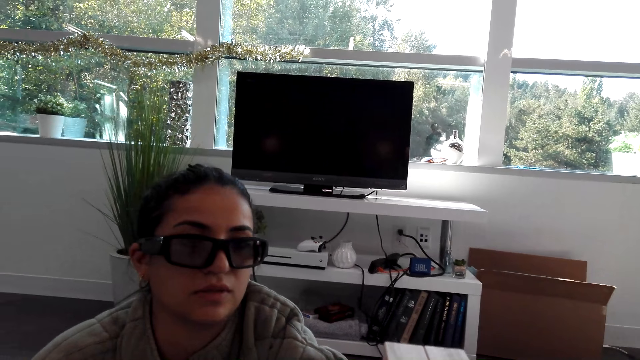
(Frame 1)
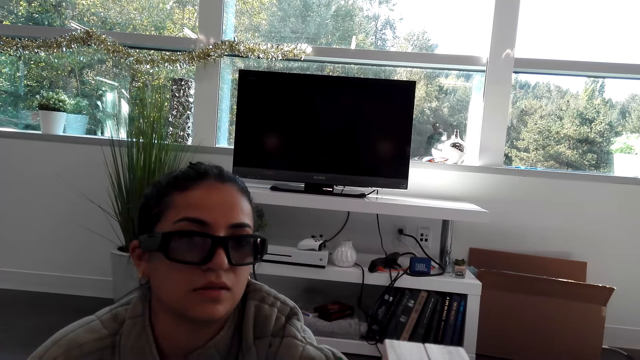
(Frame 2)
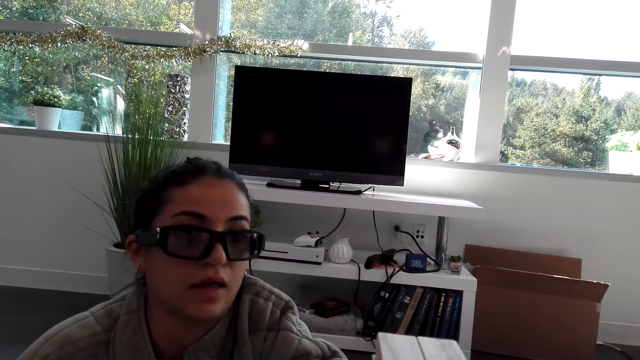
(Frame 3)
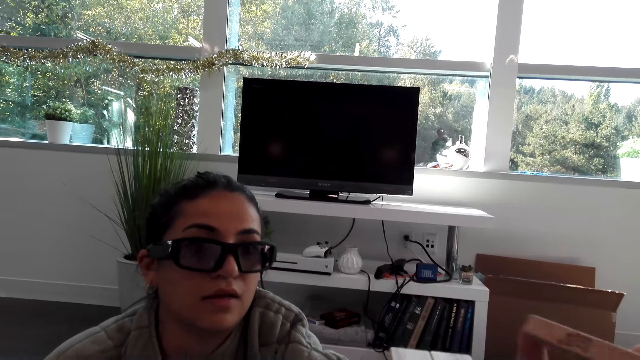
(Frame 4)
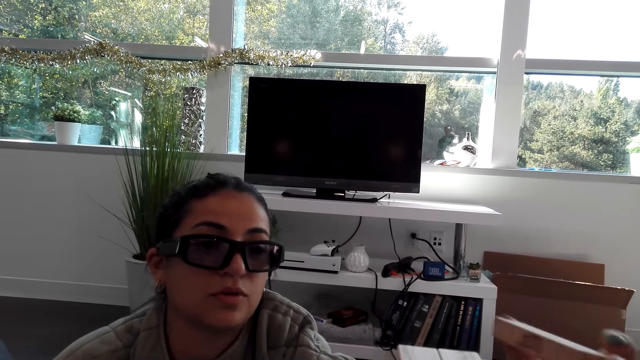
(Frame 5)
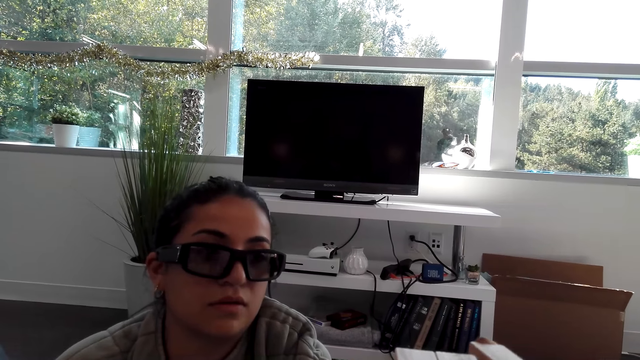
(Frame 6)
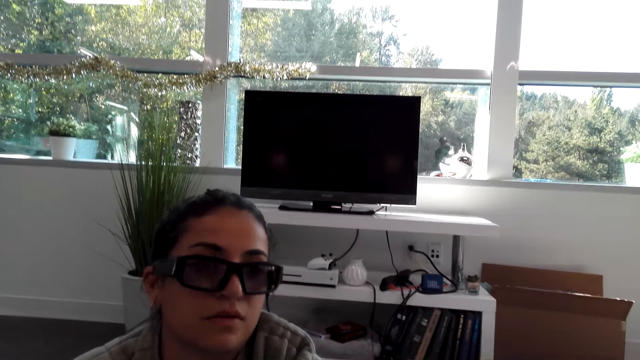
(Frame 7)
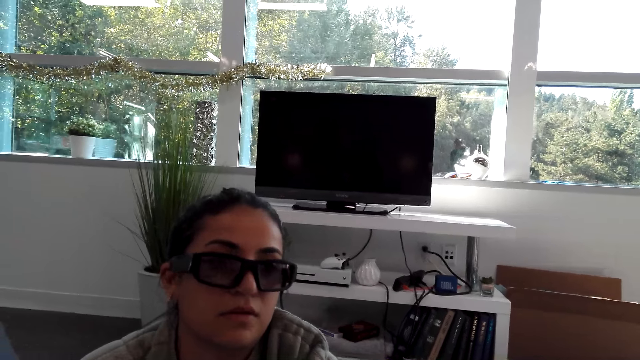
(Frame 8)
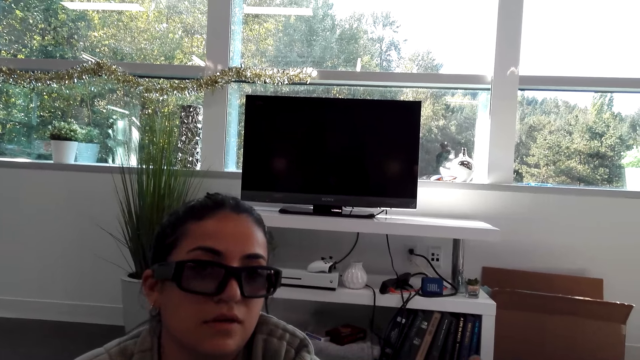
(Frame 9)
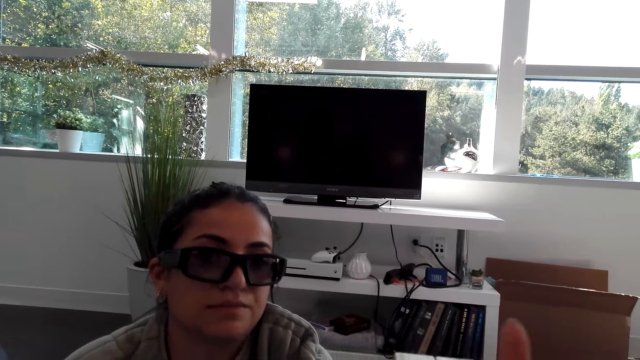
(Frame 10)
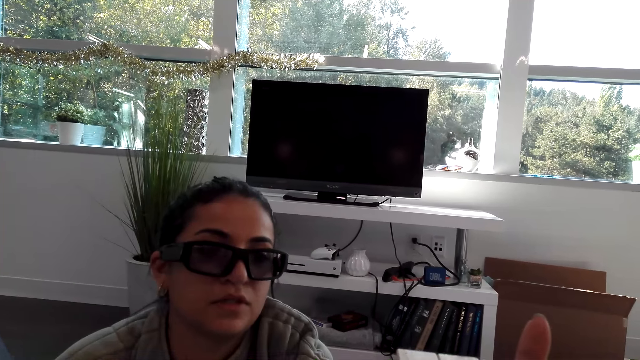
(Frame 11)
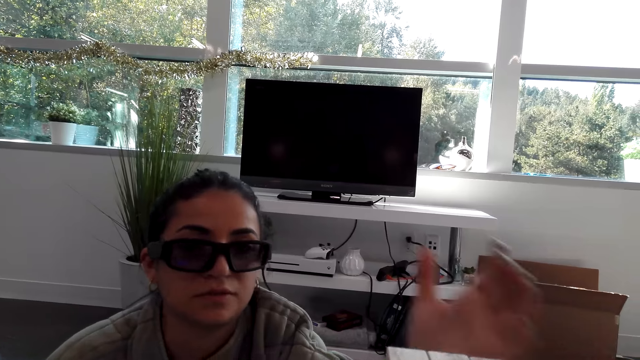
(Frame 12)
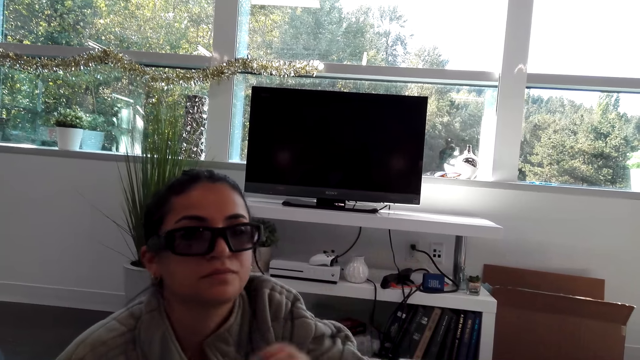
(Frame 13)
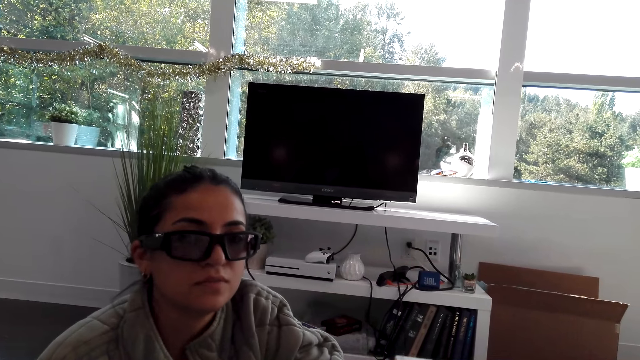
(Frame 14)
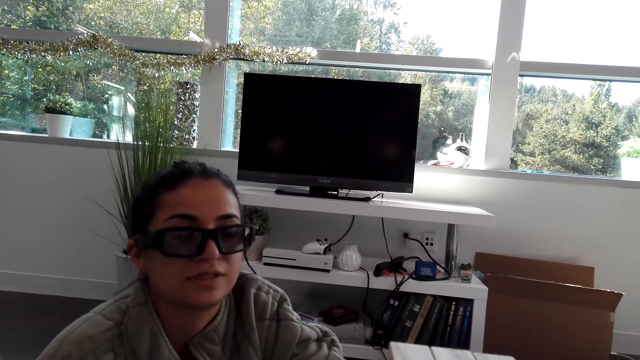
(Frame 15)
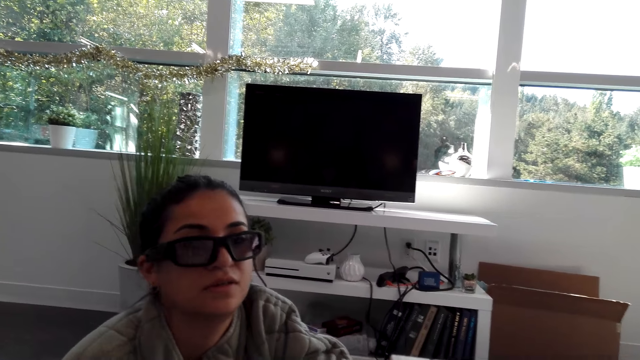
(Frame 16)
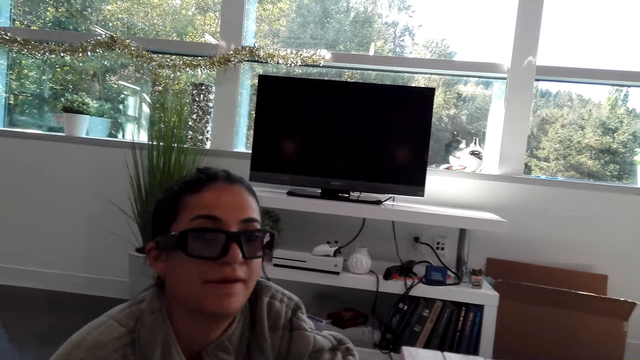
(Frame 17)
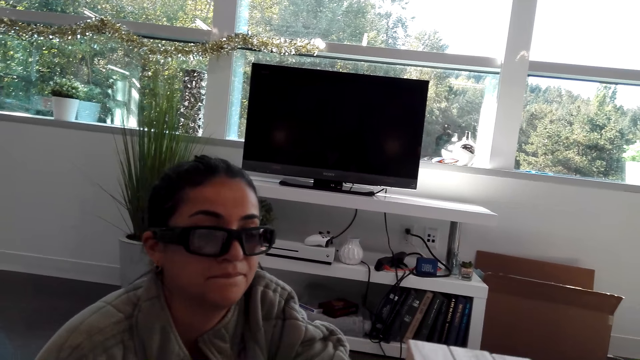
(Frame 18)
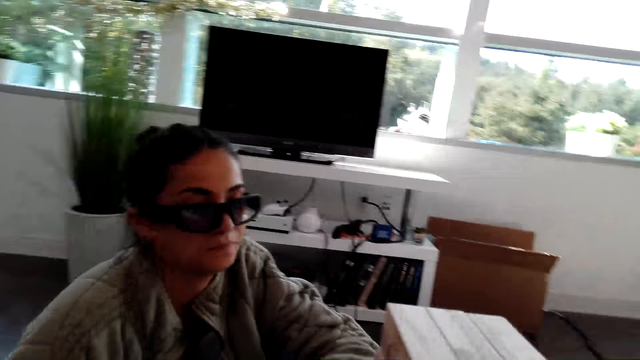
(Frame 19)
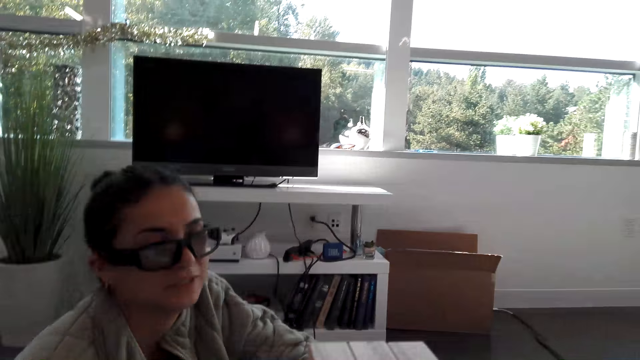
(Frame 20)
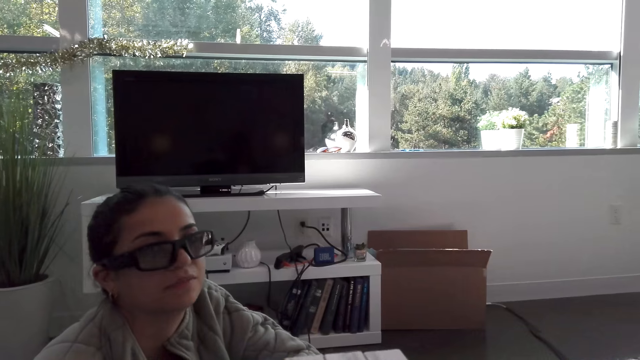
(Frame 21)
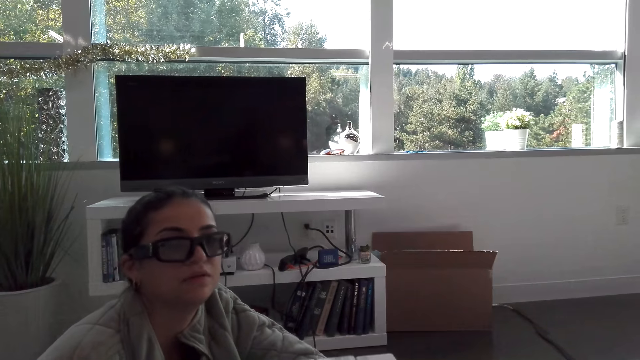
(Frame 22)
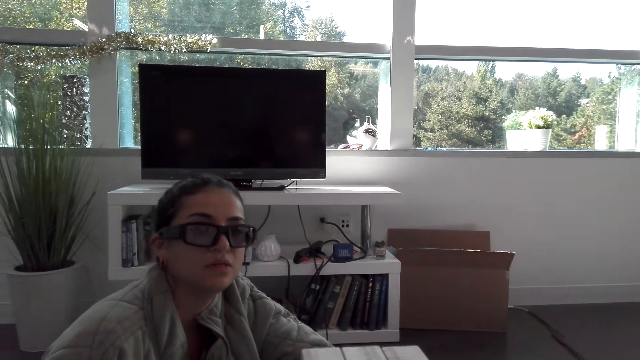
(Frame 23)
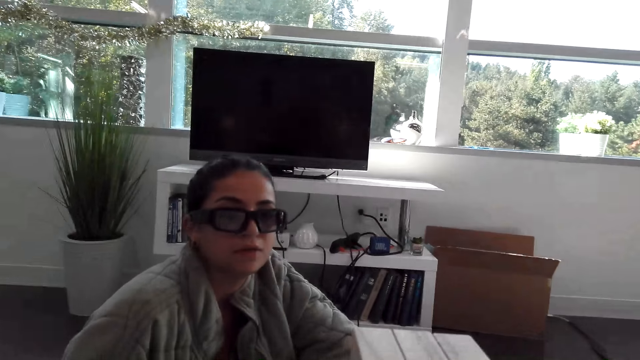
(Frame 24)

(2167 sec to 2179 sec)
A woman puts a wooden block on wooden blocks.

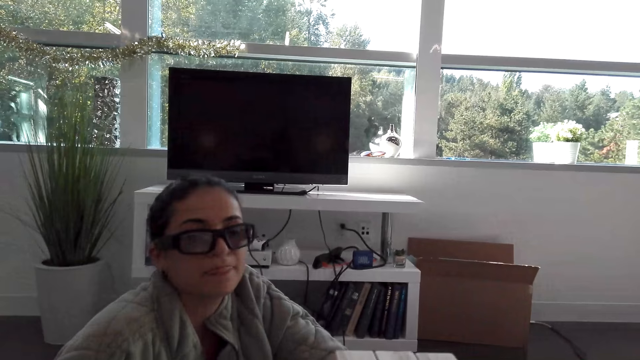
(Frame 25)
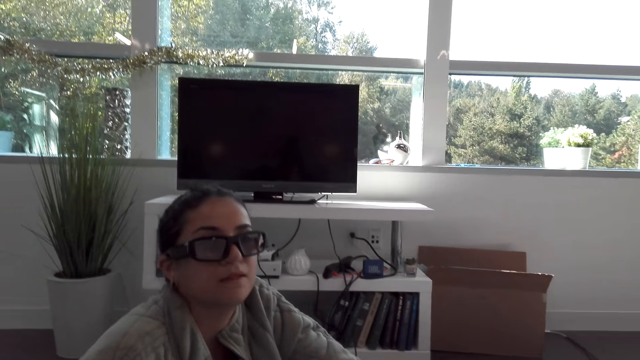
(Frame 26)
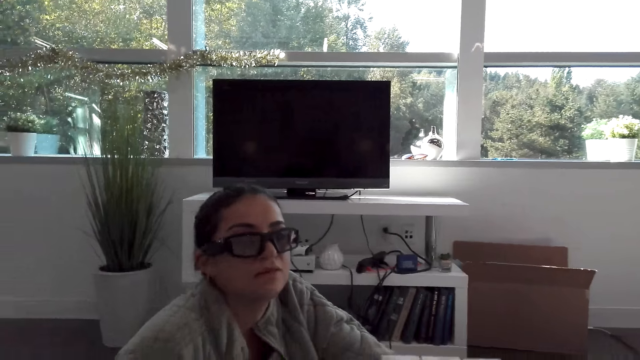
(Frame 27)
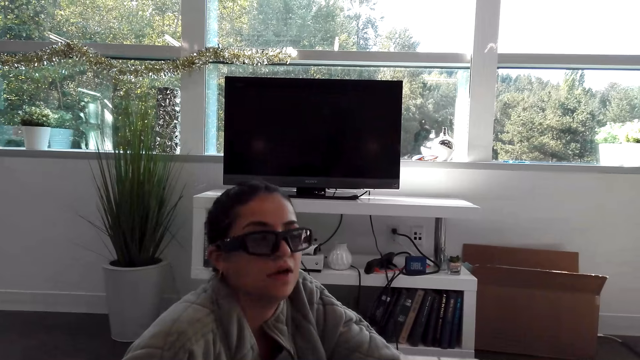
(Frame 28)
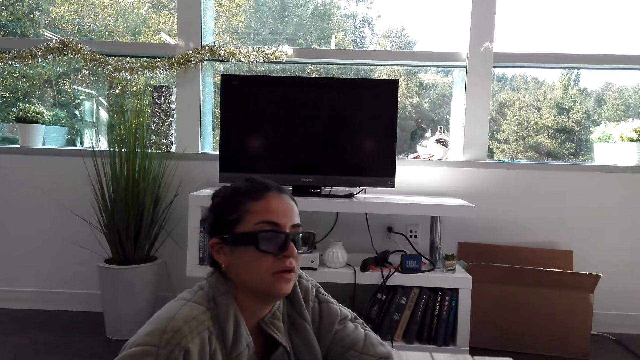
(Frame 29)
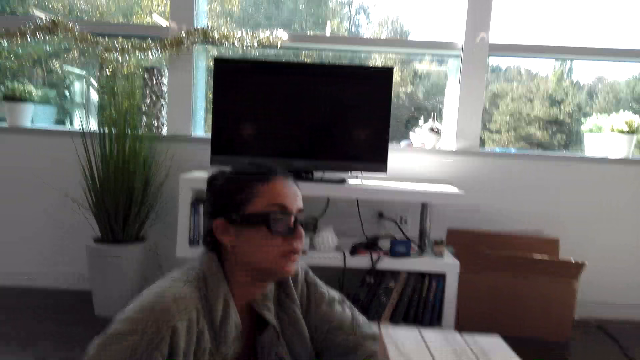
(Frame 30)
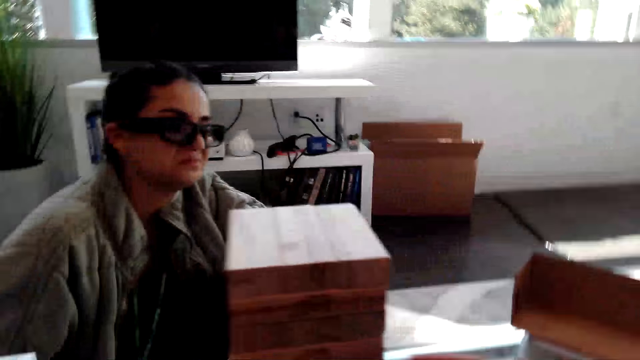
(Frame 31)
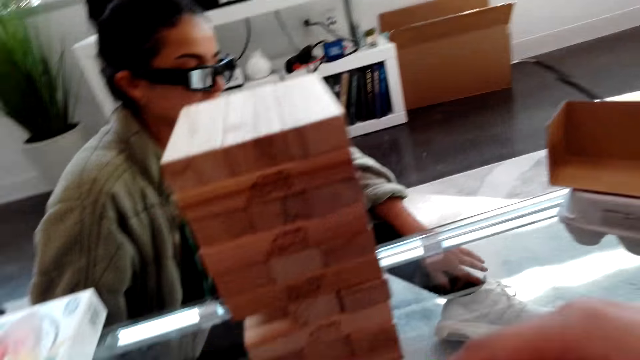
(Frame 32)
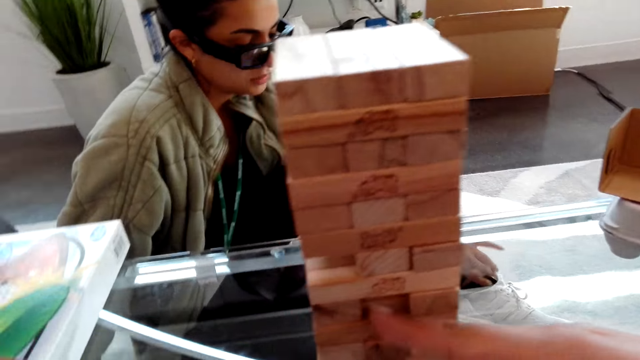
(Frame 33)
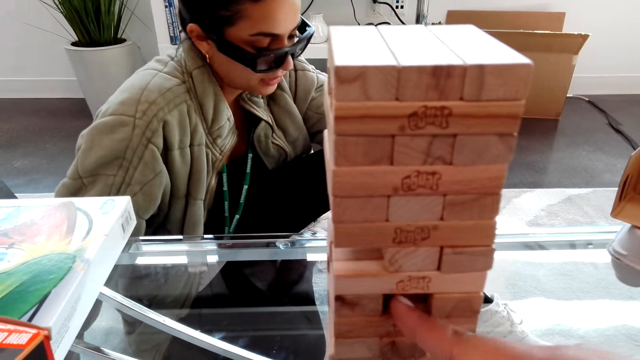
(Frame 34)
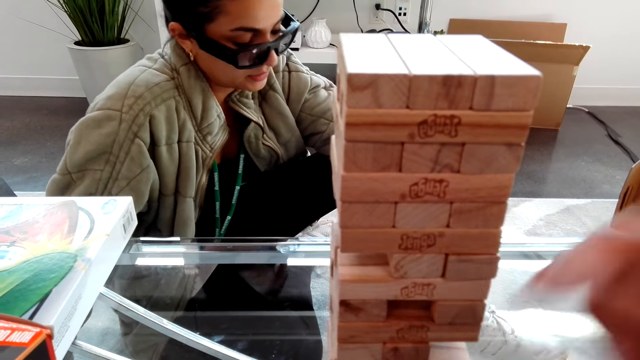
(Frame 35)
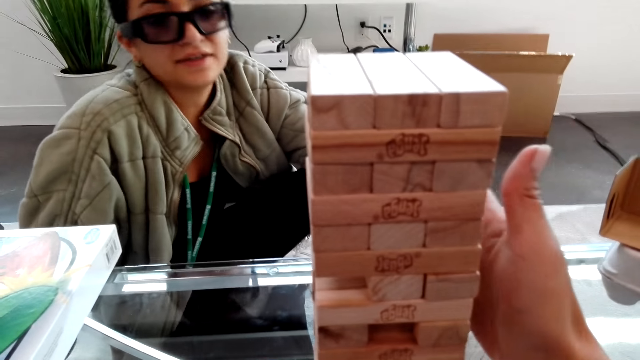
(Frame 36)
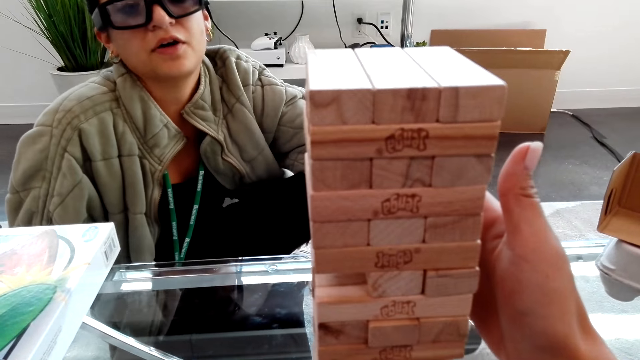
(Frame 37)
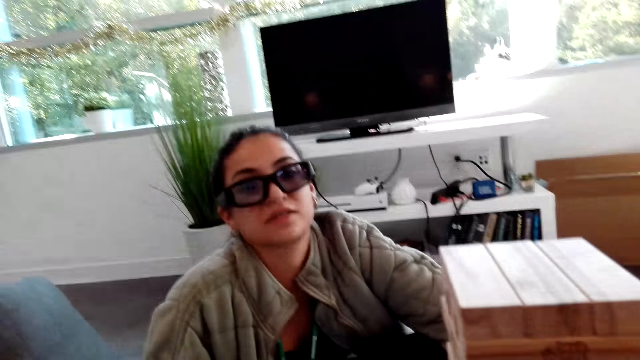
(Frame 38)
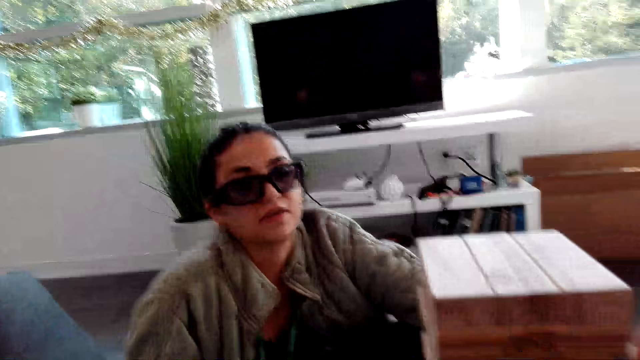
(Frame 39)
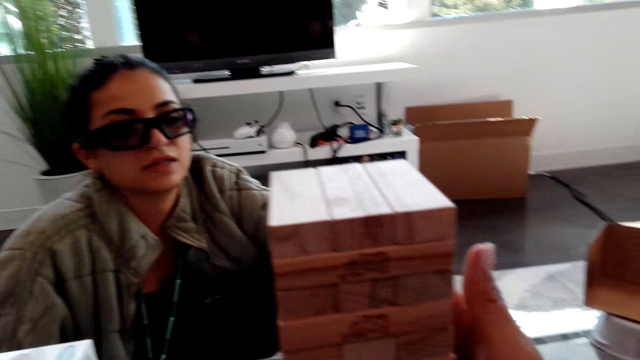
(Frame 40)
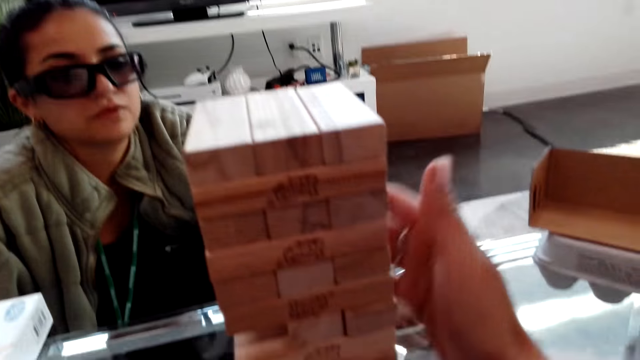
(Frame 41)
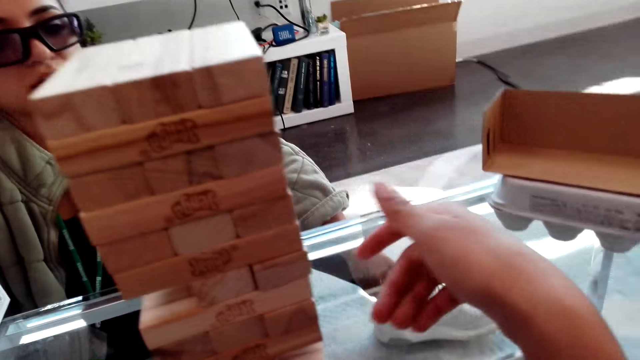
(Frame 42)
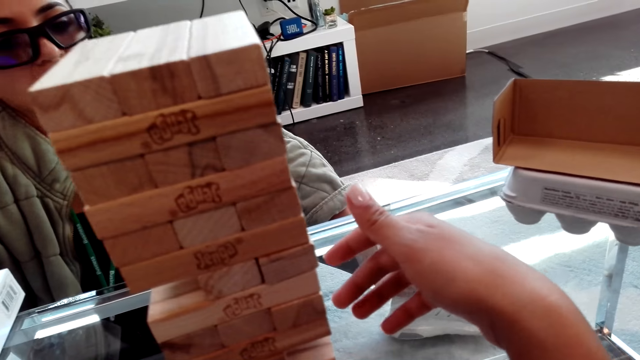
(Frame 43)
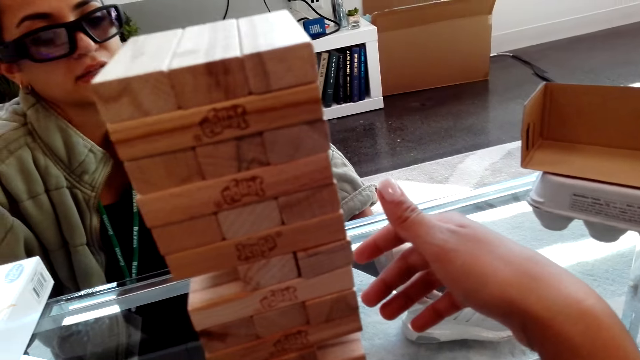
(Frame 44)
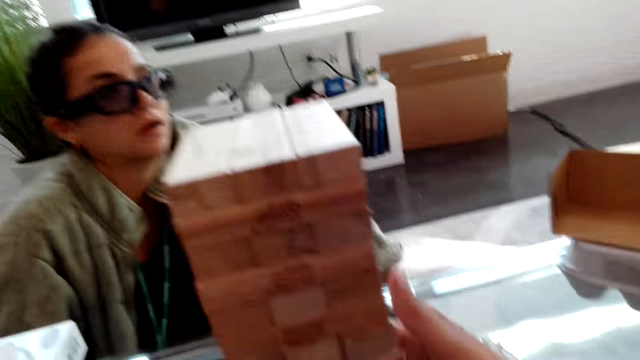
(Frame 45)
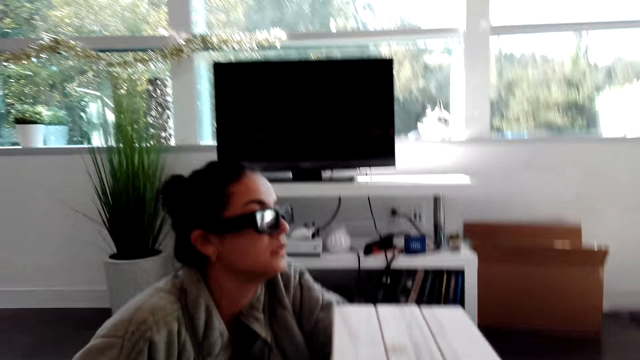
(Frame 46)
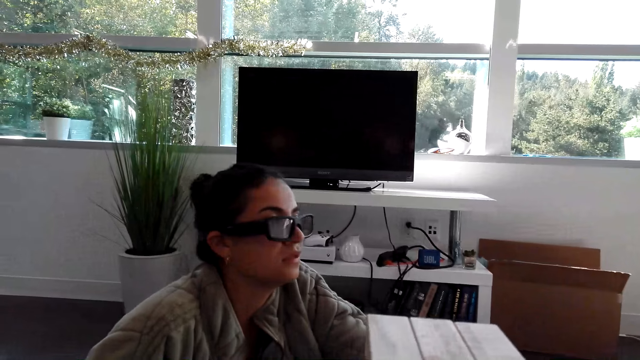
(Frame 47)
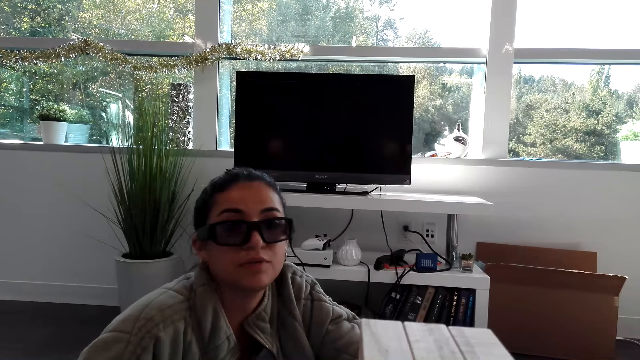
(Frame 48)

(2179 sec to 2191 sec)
The camera wearer pushes a wooden block. They play a block tower game.
